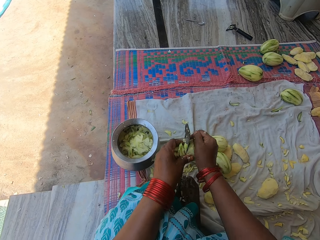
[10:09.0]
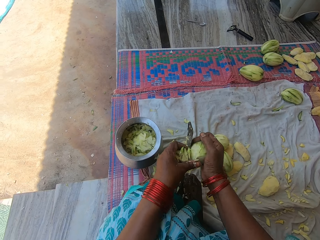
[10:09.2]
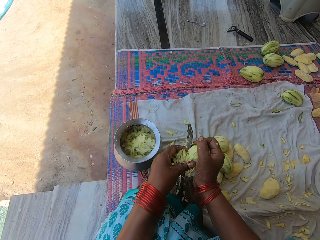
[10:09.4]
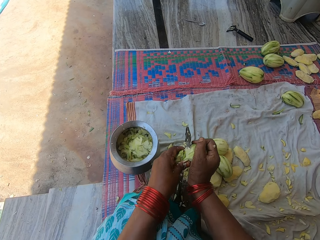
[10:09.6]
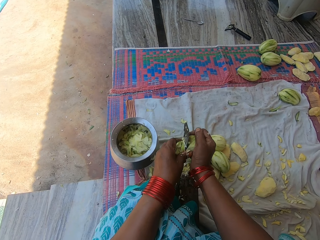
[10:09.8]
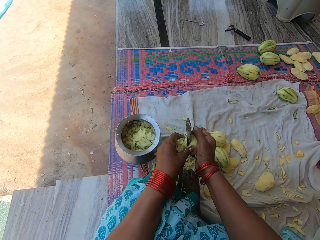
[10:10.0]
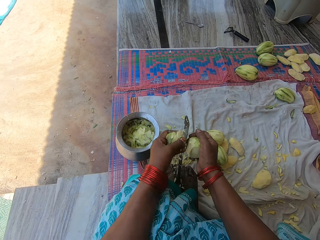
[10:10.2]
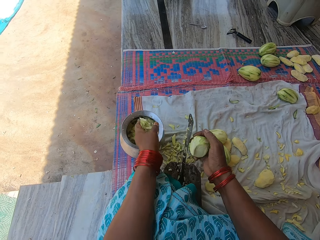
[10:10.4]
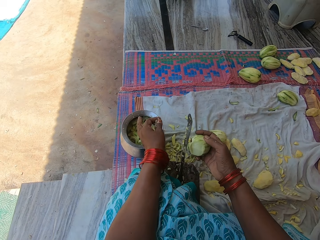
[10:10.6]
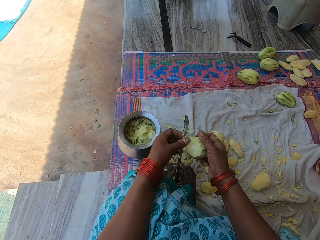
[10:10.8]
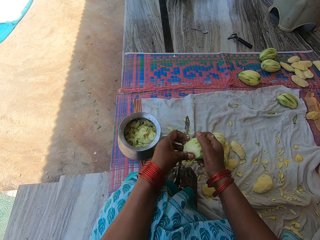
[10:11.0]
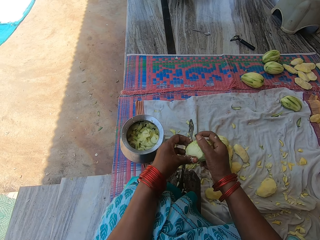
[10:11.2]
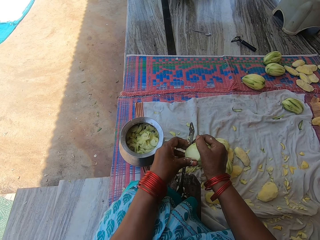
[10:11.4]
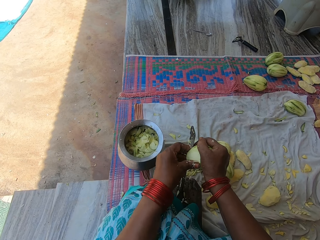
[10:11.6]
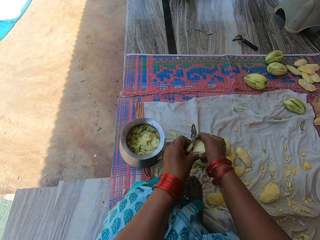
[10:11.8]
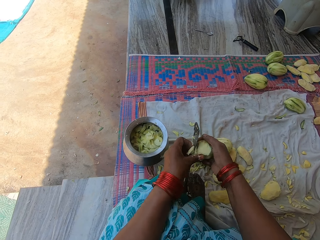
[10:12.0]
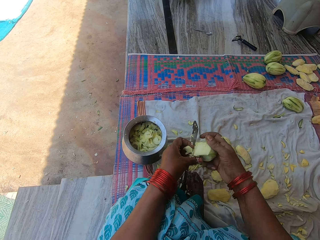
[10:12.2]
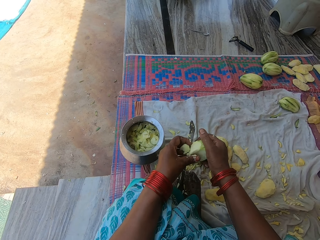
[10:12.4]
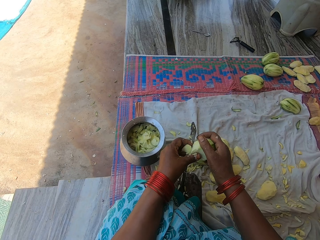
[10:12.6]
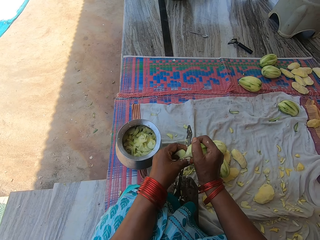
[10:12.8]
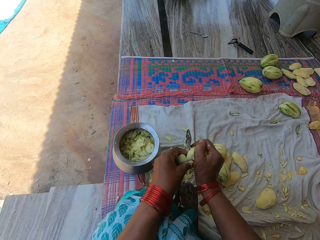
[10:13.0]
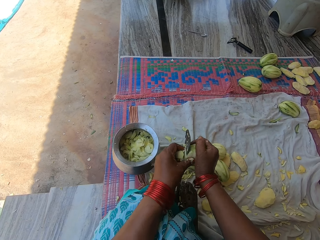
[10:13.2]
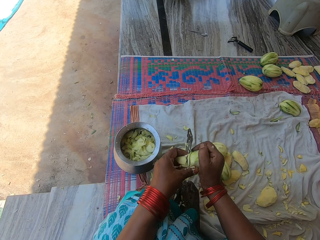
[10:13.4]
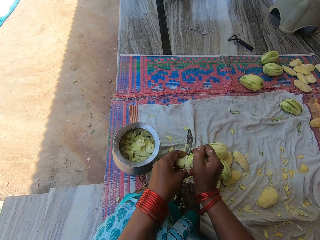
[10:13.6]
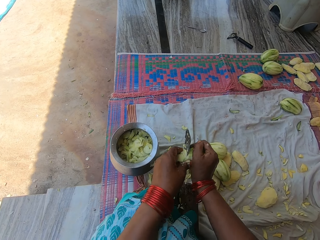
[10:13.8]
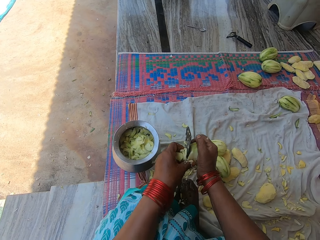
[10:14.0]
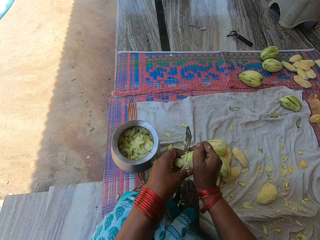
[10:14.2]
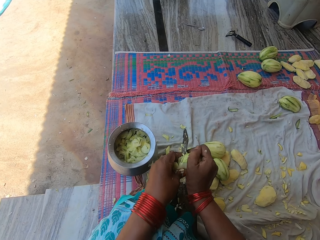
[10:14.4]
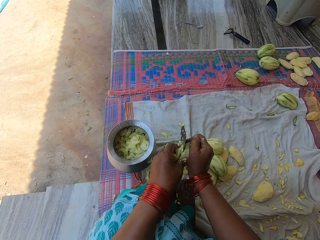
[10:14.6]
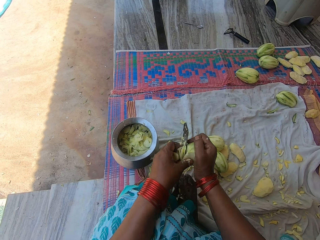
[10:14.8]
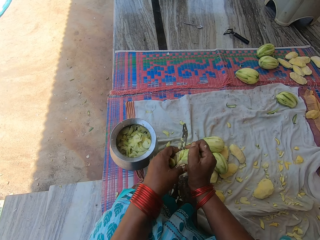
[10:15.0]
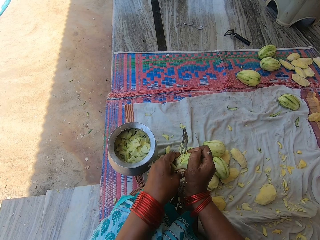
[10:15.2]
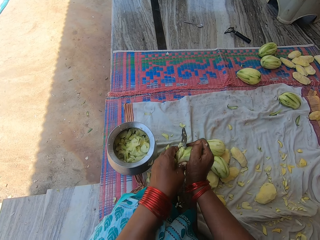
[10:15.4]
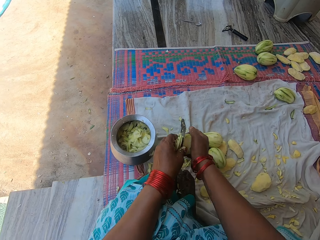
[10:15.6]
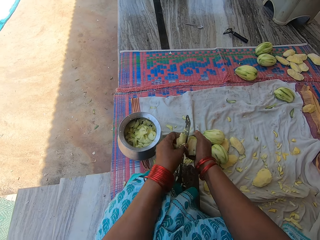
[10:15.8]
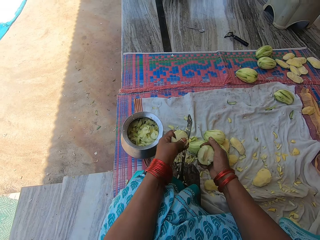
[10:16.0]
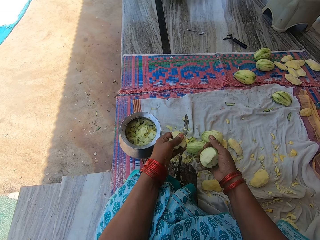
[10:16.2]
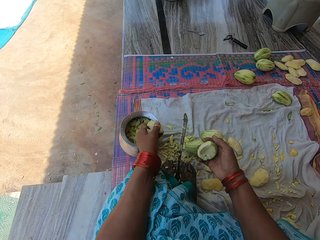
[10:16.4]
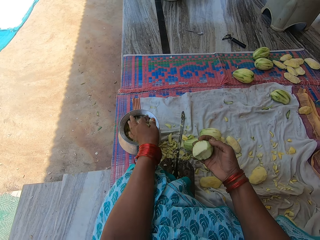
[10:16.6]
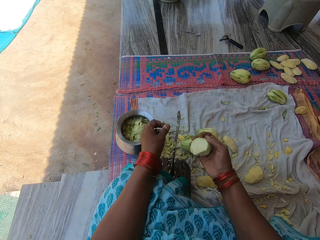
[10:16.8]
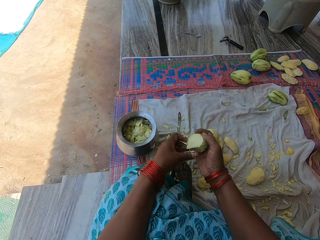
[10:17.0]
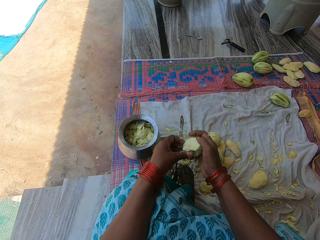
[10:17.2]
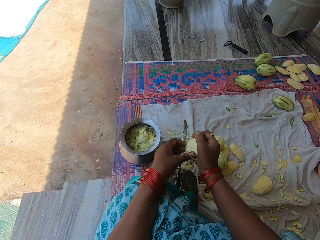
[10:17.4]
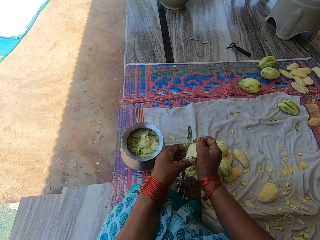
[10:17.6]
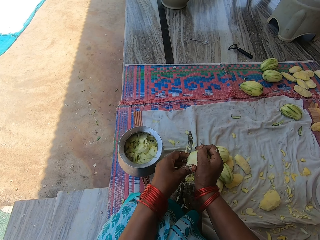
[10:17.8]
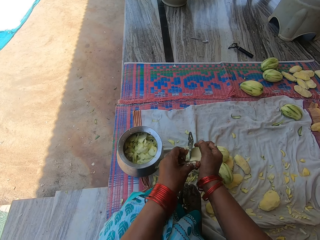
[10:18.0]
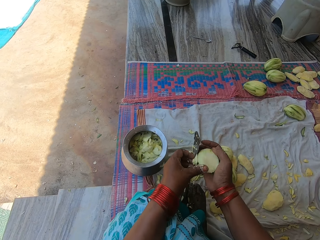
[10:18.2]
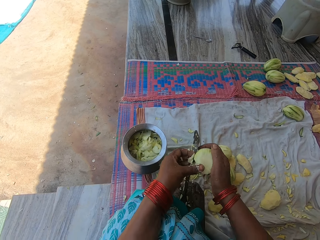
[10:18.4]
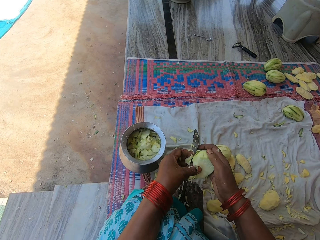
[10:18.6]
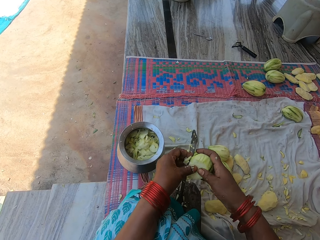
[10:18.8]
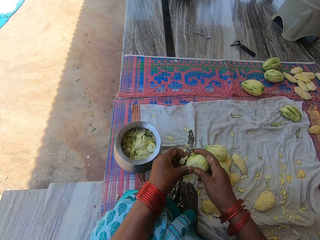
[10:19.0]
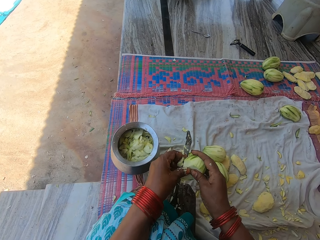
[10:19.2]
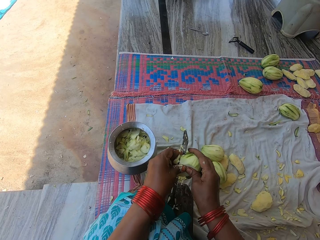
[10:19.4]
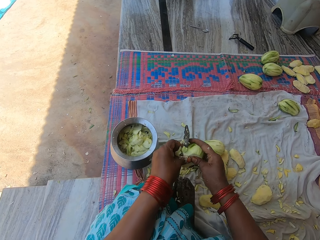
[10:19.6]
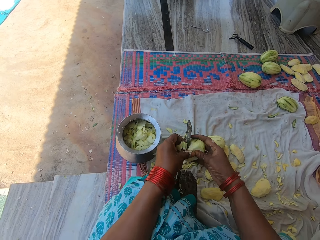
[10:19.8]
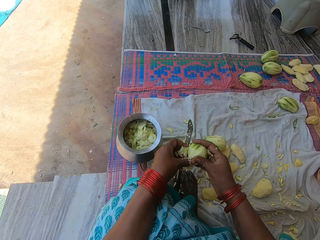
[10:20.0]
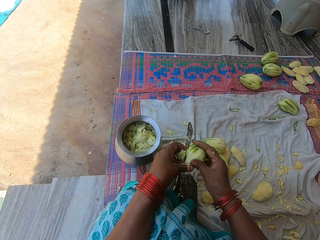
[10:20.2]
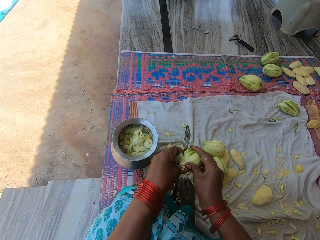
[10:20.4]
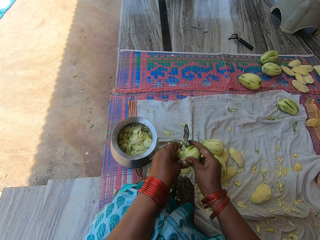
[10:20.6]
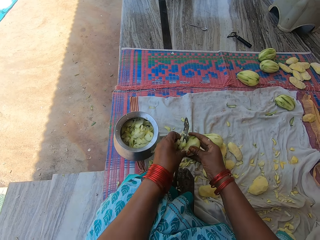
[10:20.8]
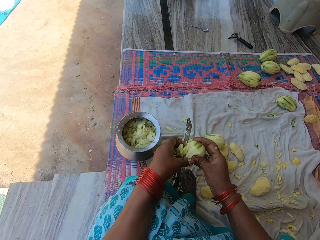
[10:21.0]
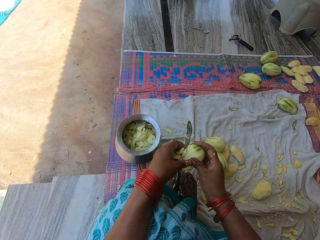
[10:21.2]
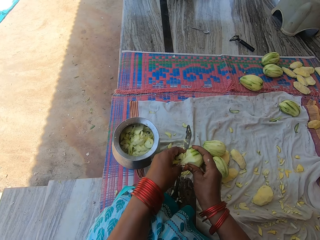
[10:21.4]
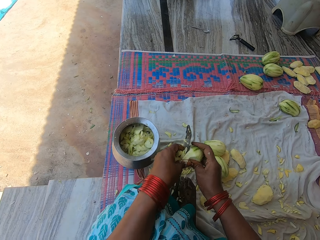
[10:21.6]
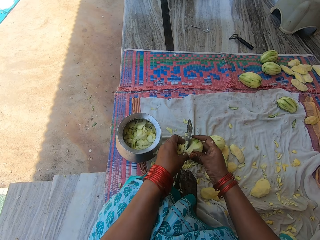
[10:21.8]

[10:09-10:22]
The camera wearer pours the chopped mangoes in the pot. They throw the pieces of mango in the bowl. They chop the mango with the knife on the knife stand. They pour the chopped mangoes in the pot. They throw the pieces of mango in the bowl. They chop the mango with the knife on the knife stand.

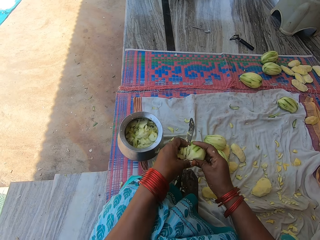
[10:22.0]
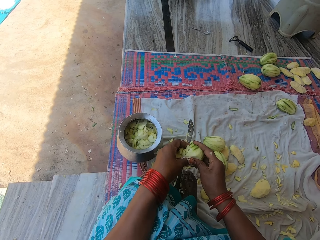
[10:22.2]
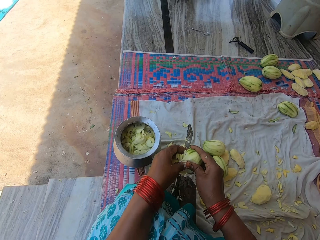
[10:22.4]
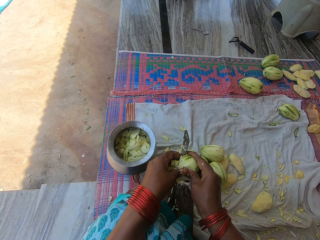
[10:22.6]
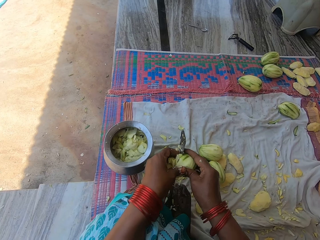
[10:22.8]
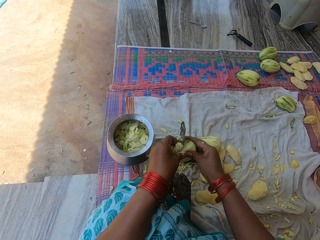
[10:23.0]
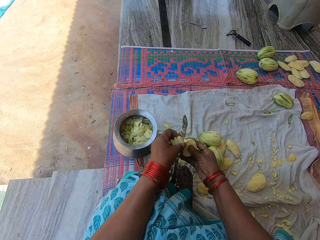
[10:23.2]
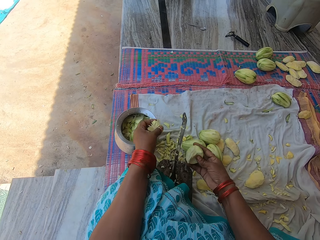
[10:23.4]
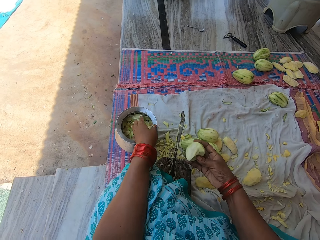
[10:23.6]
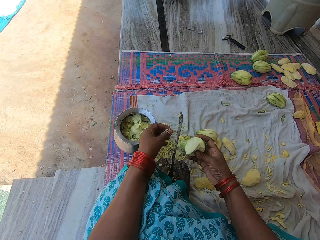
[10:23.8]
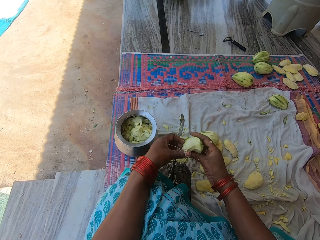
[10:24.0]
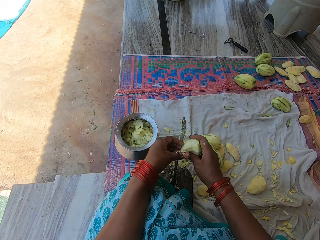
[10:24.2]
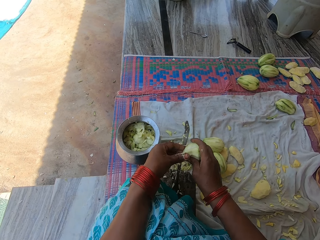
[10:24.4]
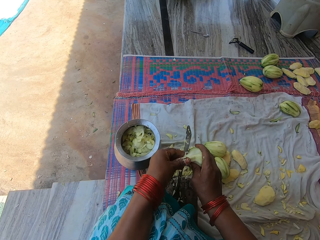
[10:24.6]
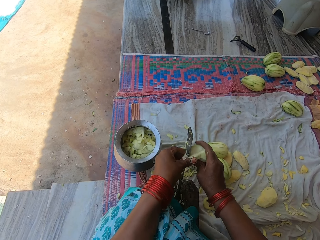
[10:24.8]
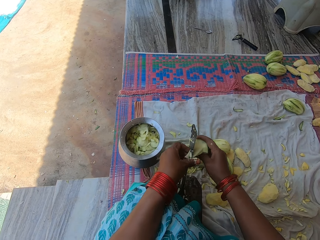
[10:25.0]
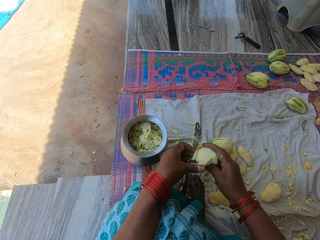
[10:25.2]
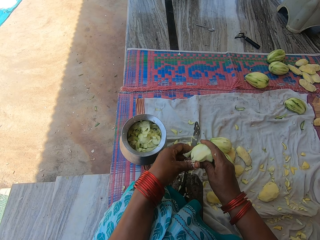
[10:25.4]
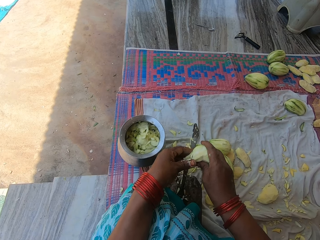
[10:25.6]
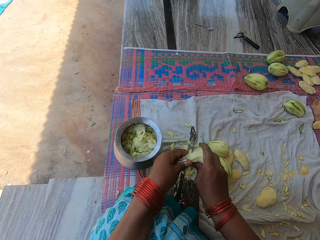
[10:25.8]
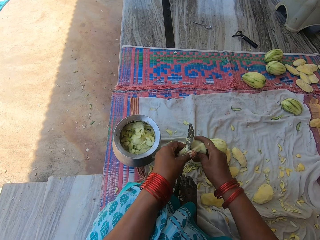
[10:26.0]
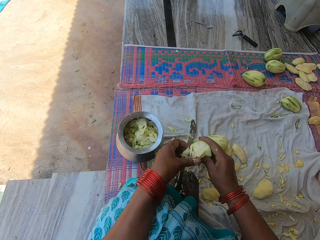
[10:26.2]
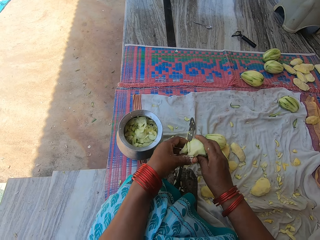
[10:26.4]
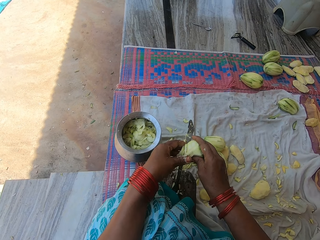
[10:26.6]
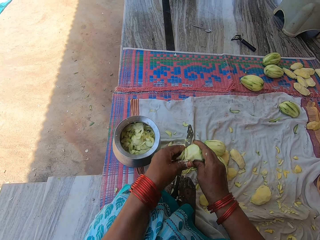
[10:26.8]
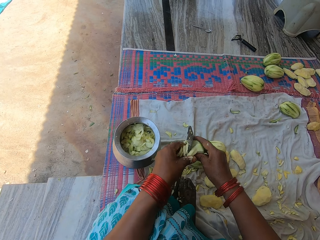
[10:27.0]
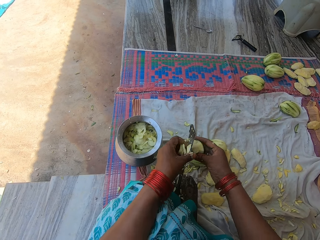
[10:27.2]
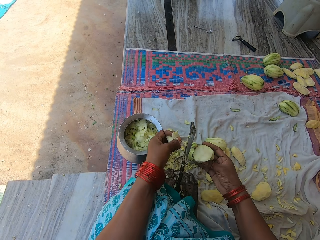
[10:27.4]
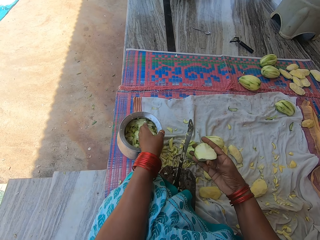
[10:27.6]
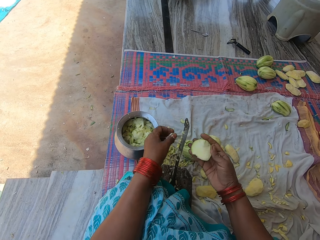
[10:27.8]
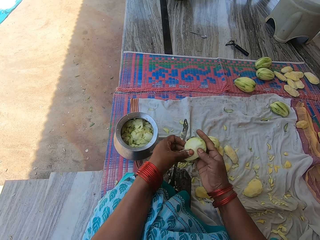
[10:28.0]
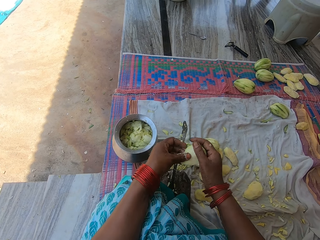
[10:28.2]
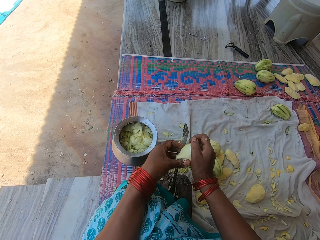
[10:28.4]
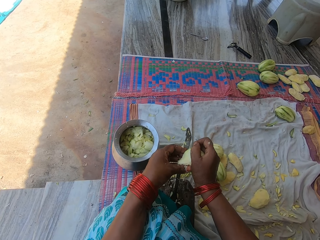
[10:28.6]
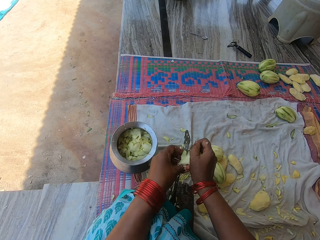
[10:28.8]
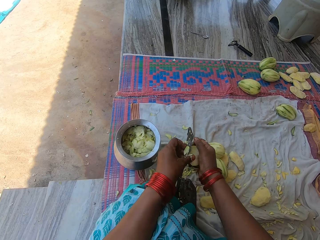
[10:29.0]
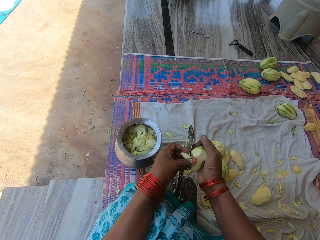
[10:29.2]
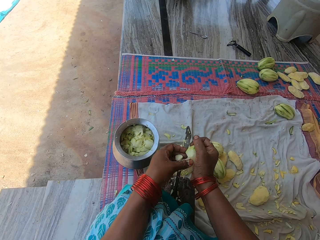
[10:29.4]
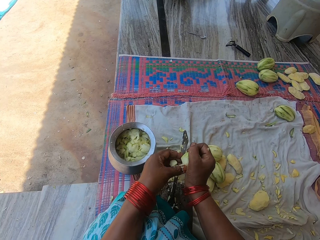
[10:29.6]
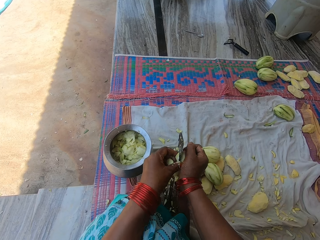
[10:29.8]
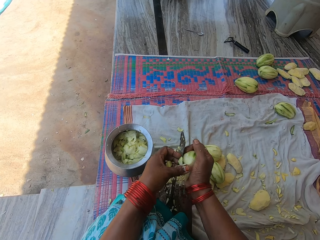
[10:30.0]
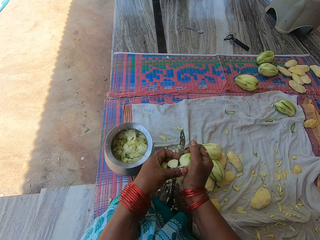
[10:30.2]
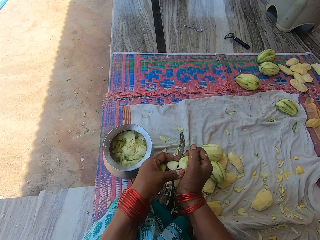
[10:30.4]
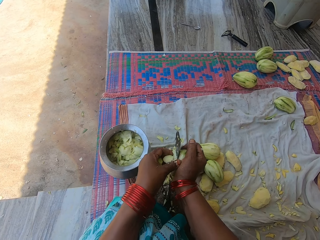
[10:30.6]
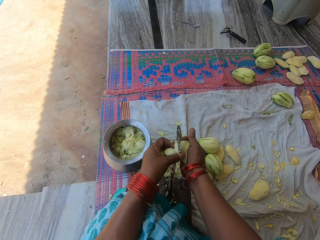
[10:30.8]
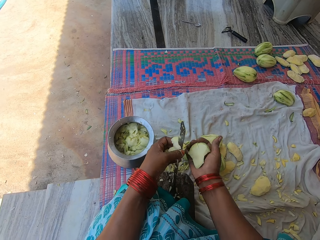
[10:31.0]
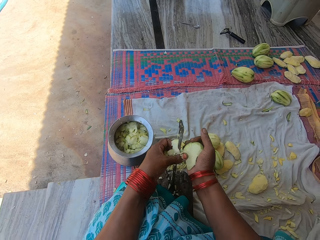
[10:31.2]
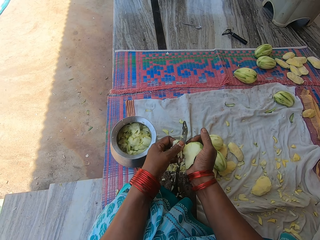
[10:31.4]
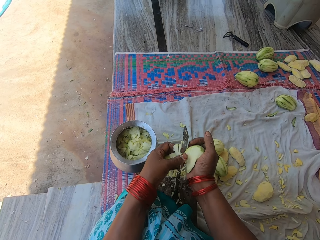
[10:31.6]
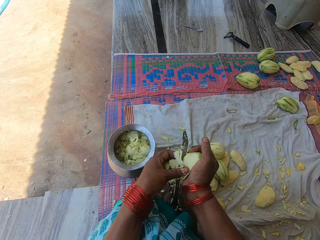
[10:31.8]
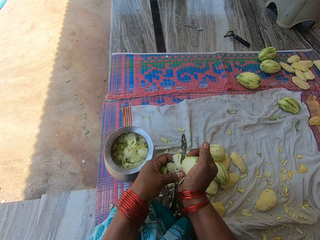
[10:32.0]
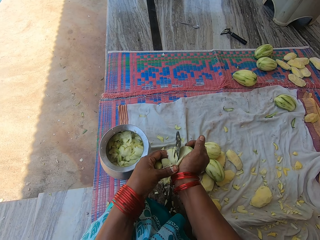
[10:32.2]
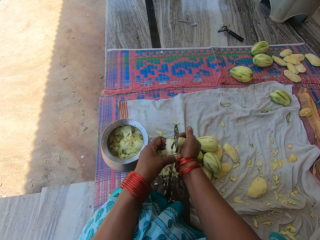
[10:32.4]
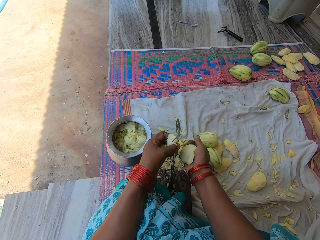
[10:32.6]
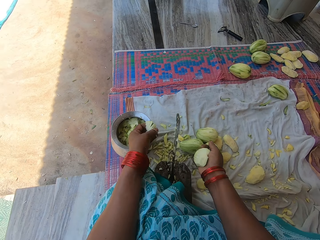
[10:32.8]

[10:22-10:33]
The camera wearer pours the chopped mangoes in the pot. They throw the pieces of mango in the bowl. They chop the mango with the knife on the knife stand. They pour the chopped mangoes in the pot. They throw the pieces of mango in the bowl. They chop the mango with the knife on the knife stand.
